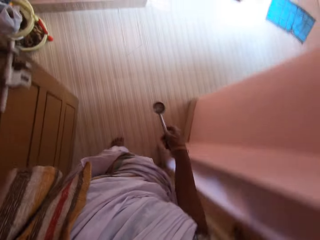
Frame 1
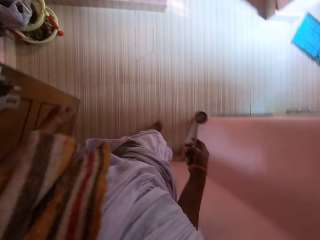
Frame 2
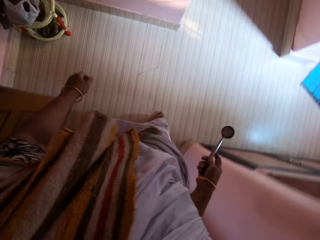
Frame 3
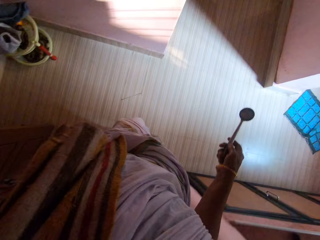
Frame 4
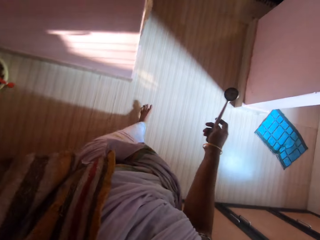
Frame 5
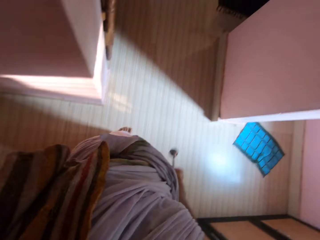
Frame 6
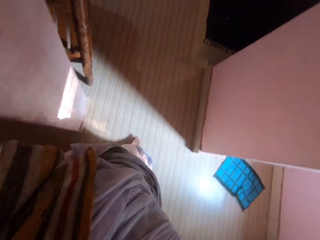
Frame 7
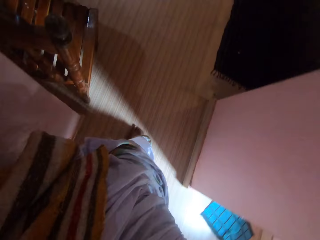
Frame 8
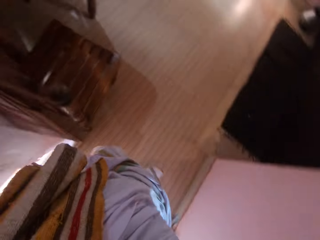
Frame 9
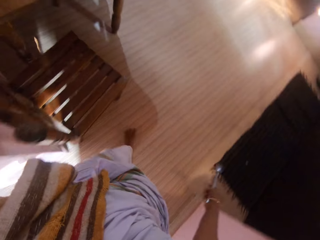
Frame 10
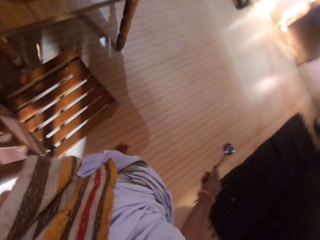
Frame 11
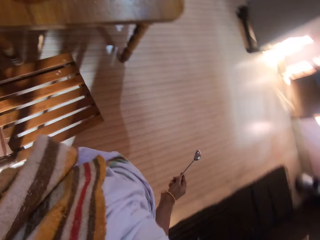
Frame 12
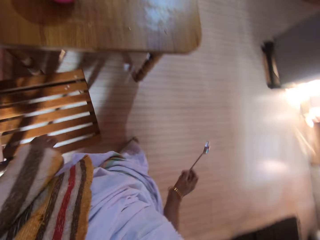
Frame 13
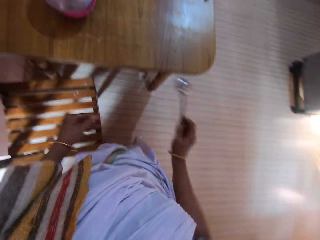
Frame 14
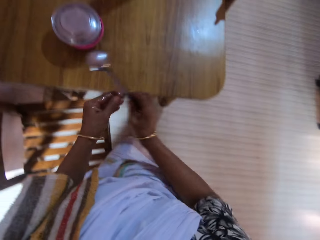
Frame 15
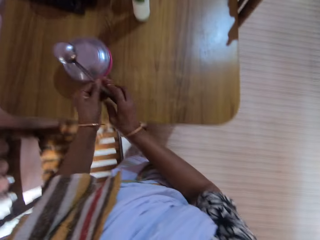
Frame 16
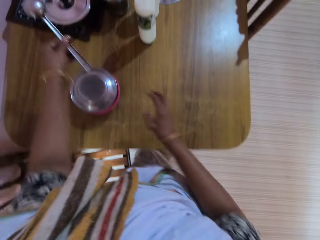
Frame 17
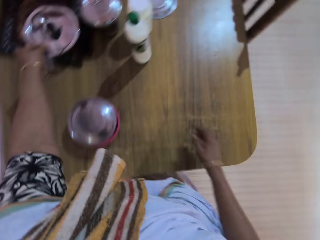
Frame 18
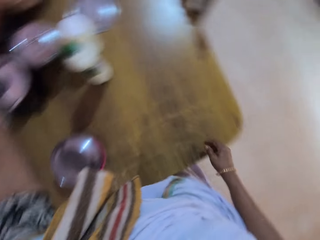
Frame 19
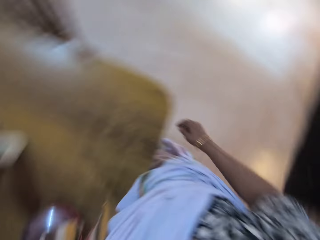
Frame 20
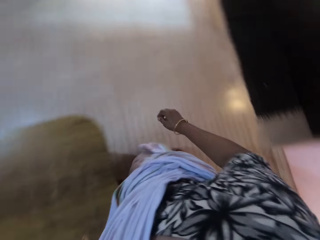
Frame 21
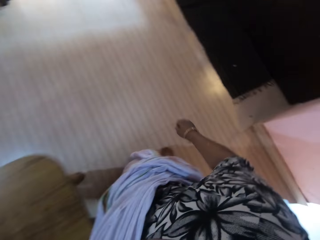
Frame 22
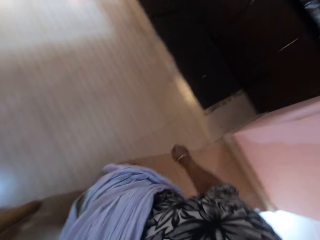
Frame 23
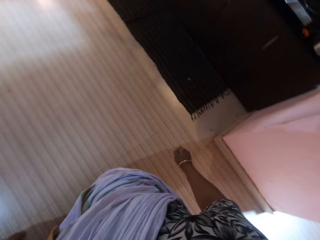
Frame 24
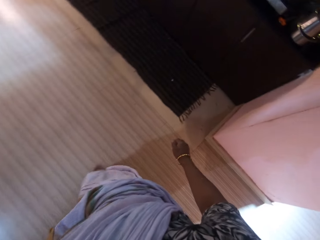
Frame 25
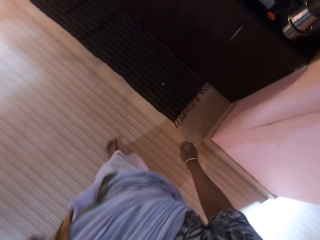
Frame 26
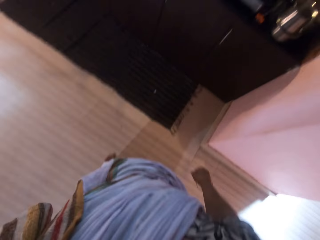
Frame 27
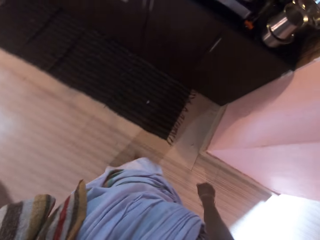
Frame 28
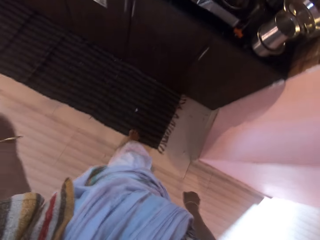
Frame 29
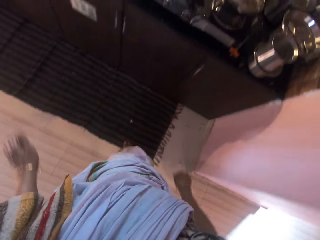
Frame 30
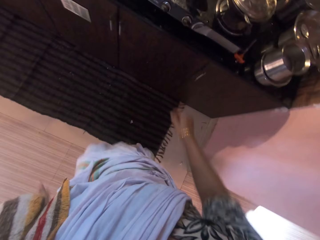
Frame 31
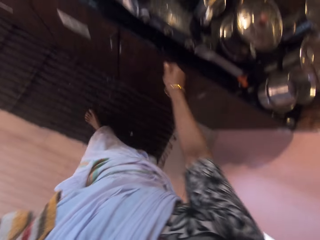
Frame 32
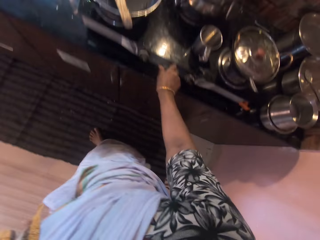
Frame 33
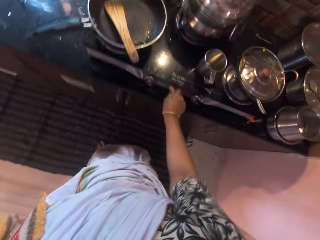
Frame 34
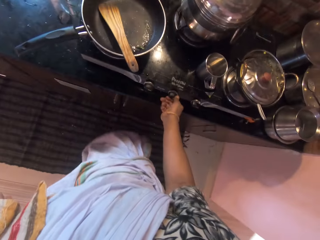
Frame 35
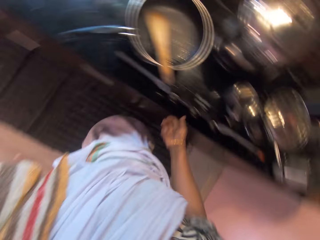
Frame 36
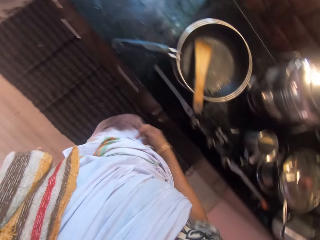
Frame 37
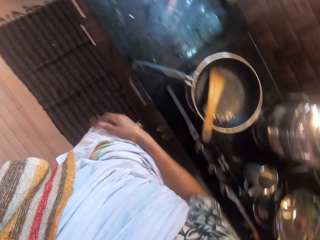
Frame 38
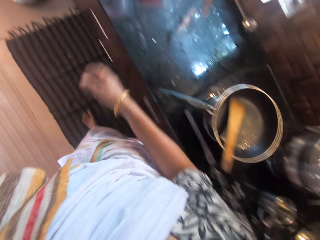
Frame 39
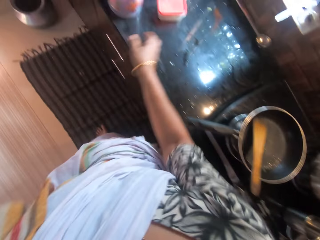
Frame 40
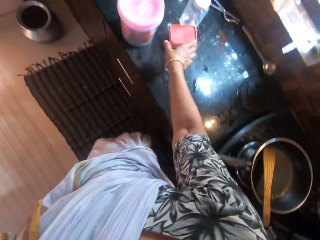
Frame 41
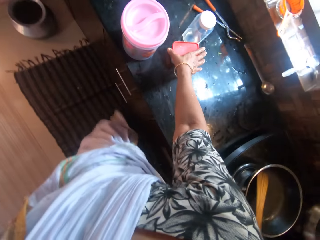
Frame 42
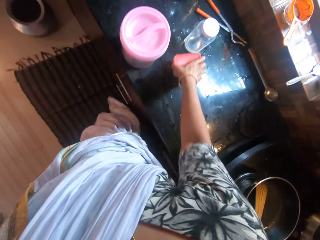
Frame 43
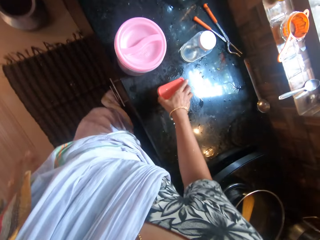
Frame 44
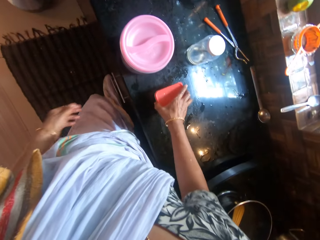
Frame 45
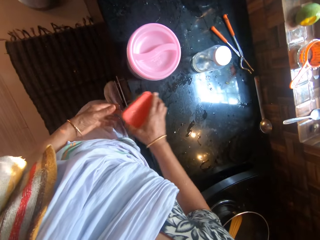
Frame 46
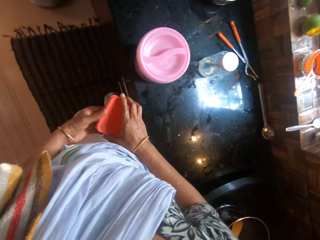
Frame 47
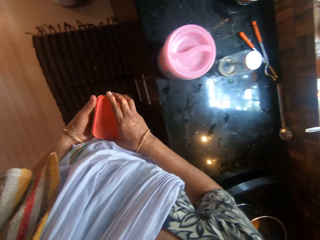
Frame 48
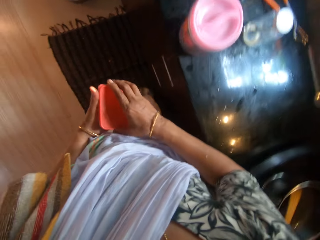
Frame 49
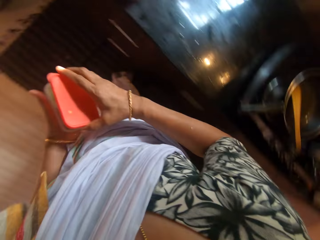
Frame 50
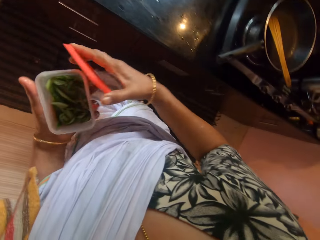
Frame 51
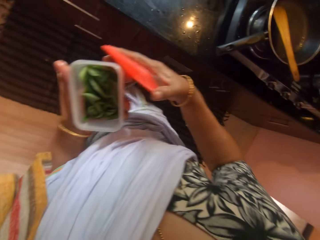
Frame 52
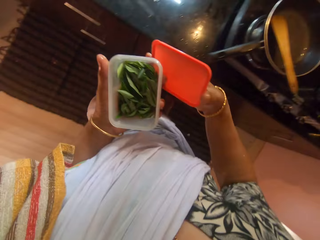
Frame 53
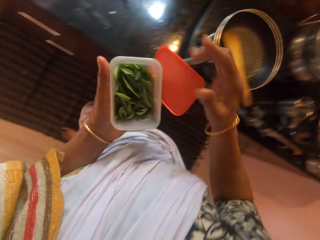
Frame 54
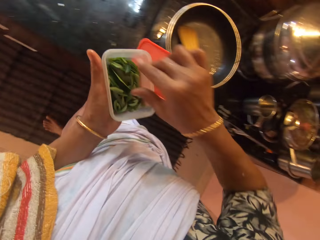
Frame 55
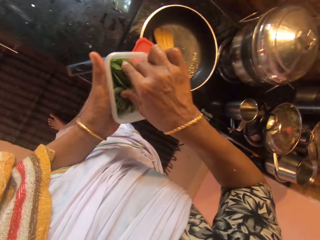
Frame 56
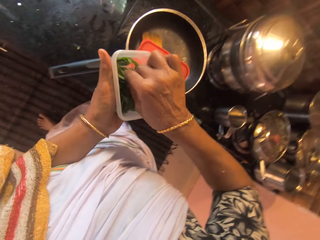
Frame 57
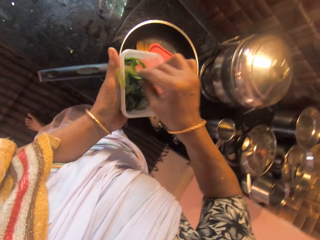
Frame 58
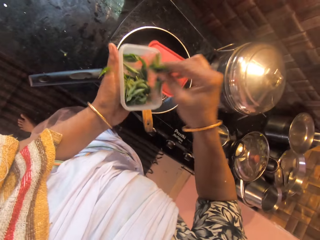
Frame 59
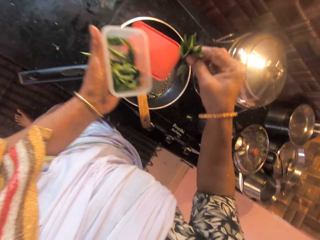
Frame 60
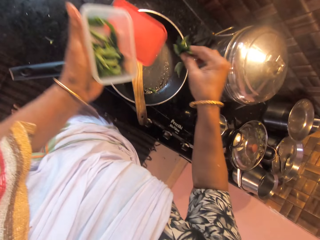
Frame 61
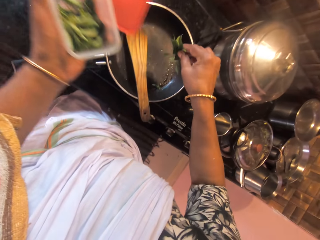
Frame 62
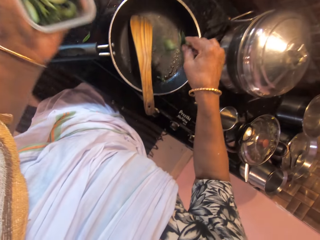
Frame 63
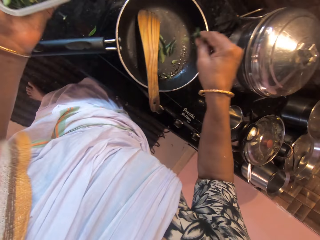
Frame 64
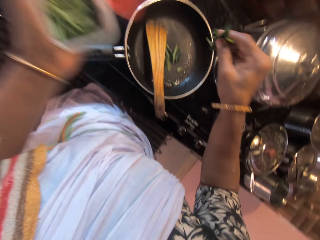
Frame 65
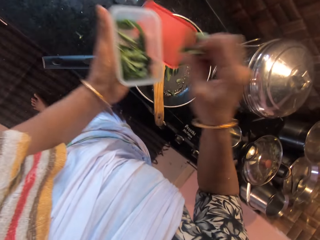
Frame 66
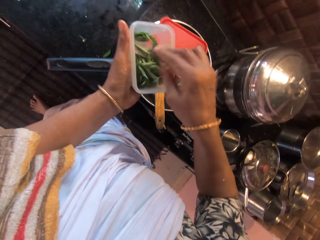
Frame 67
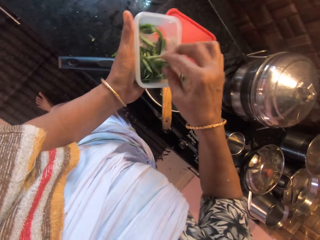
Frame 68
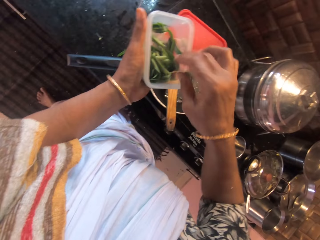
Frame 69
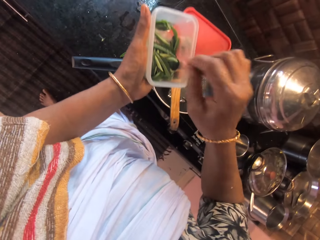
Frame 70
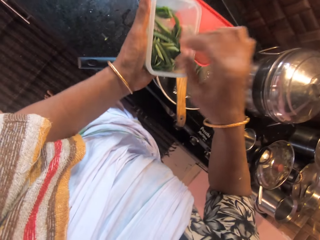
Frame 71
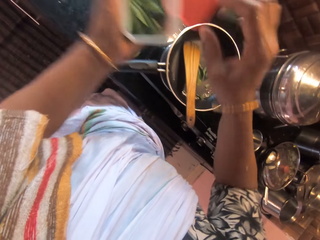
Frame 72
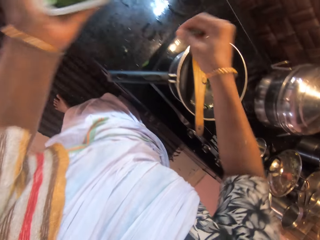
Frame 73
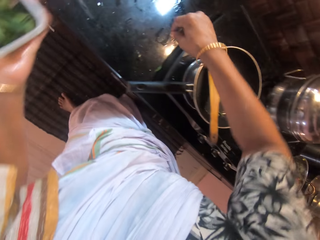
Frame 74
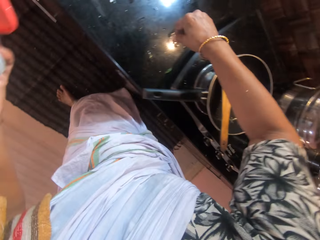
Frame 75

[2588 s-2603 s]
The camera wearer passes the spoon from her right hand to her left hand. She drops the spoon in her left hand on a plate on the dining table. She walks. She turns a knob on the cooker with her right hand. She carries the plastic from the slab with her right hand. She passes the plastic from her right hand to her left hand. She opens the lid on the plastic with her right hand. She passes the lid from her right hand to her left hand. She picks bay leaves from the plastic in her left hand with her right hand. She sprinkles the bay leaves in her right hand into the frying pan on the cooker. She drops the bay leaves in her right hand into the plastic in her left hand.

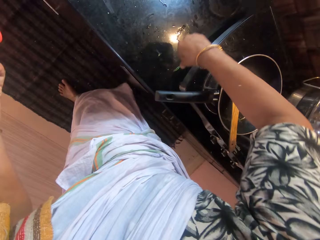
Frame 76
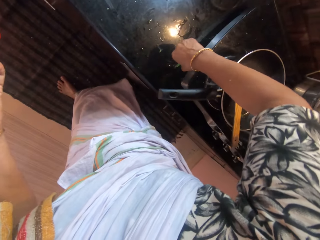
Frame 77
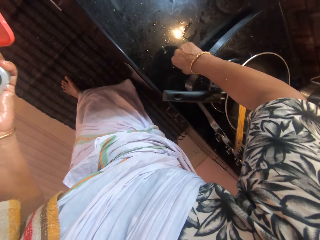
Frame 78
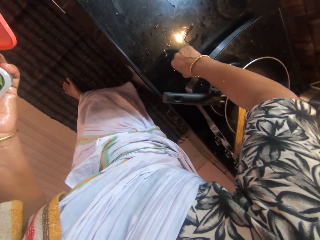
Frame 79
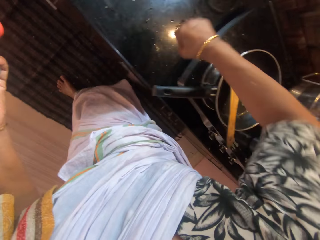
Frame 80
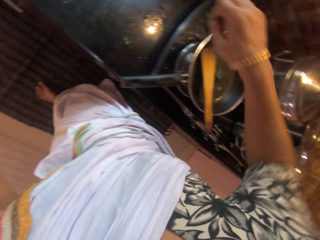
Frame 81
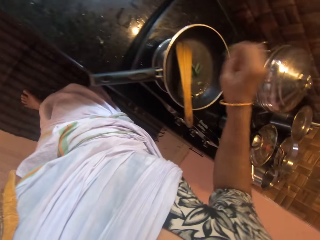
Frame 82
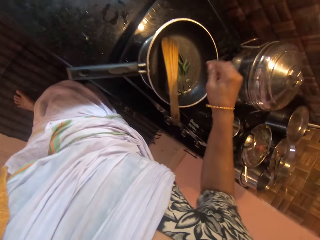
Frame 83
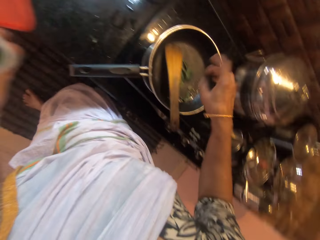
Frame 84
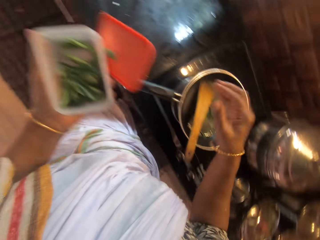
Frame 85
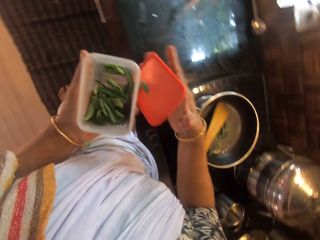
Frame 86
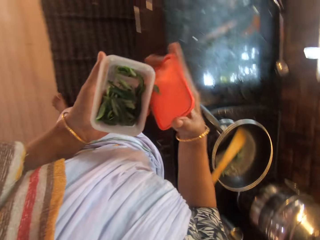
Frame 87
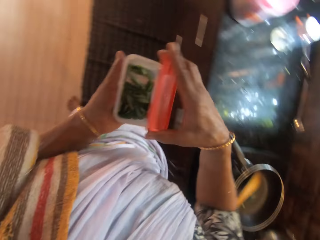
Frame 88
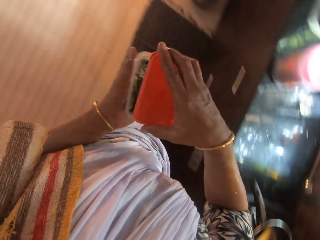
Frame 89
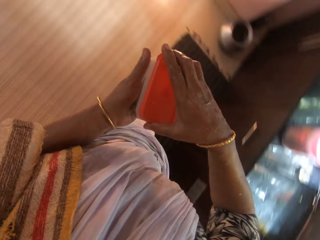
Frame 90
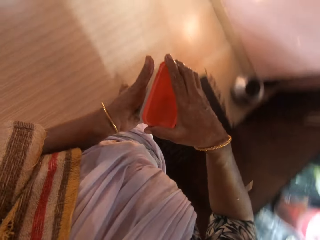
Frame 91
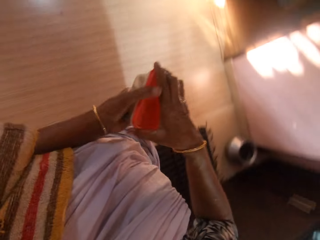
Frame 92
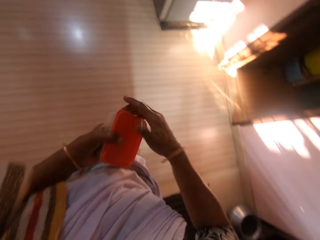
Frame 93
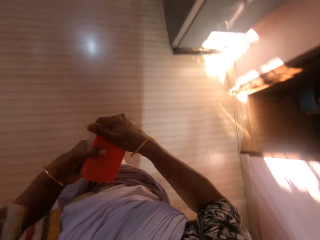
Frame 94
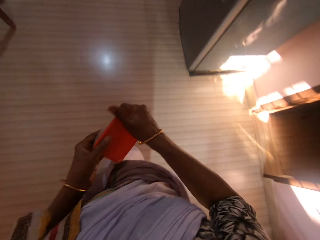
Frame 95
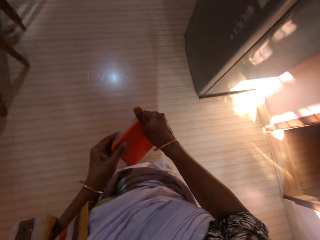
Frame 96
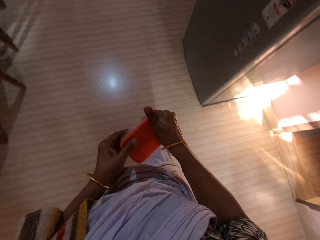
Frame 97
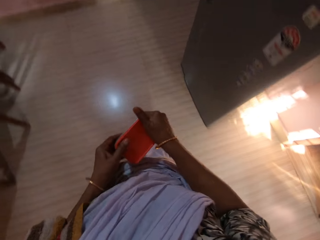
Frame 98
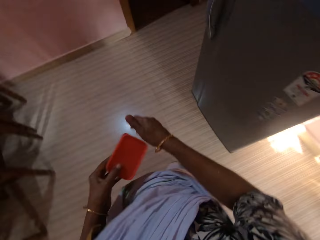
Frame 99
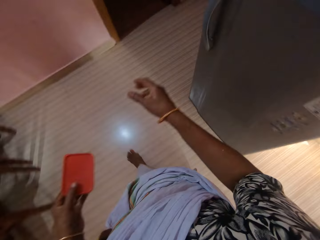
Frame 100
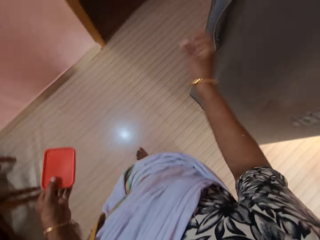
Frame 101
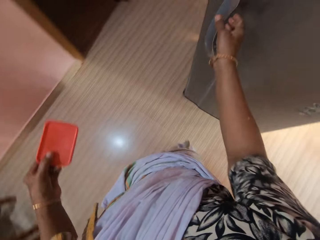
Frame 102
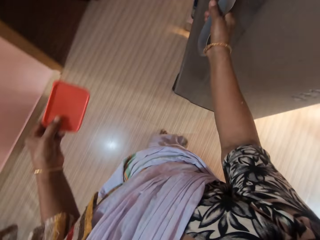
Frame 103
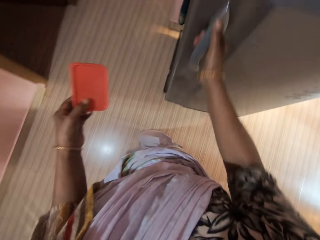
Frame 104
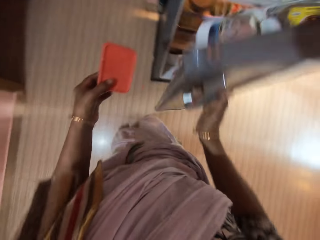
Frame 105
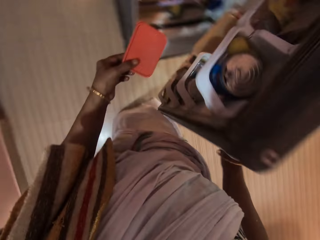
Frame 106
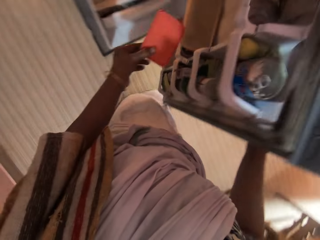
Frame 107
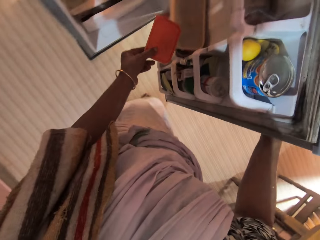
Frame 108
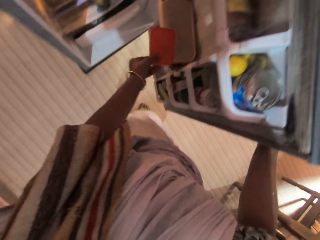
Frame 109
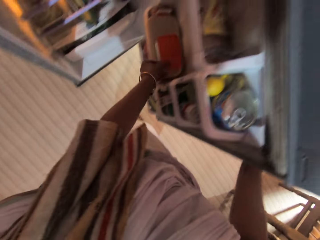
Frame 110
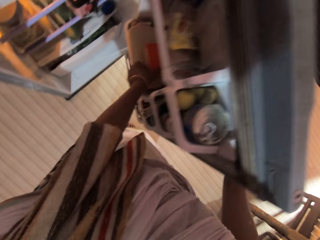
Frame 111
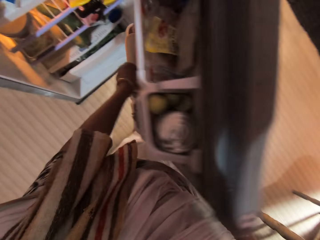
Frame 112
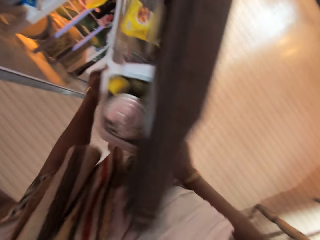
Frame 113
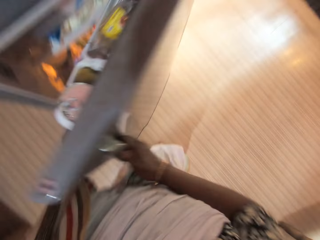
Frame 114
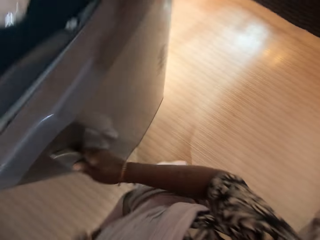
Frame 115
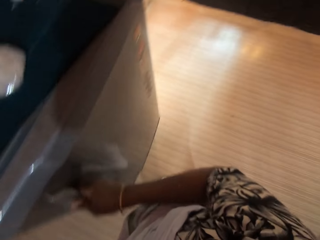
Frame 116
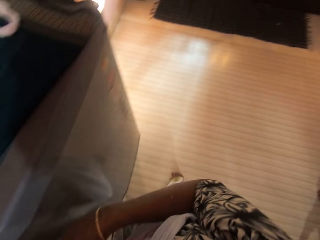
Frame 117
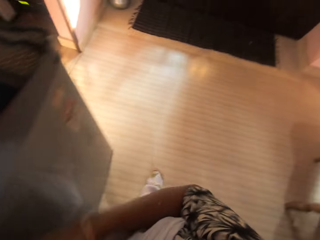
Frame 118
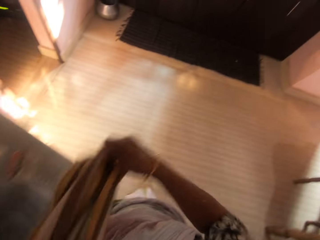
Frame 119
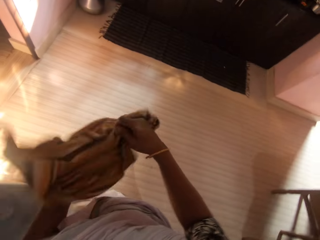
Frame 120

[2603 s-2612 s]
The camera wearer picks bay leaves on the slab with her right hand. She sprinkles the bay leaves in her right hand into the frying pan on the cooker. She passes the lid from her left hand to her right hand. She closes the plastic with the lid in her right hand. She closes the plastic with the lid in her hands. She walks and holds the plastic with her left hand. She holds the fridge handle. She opens the fridge with her right hand on the handle. She drops the plastic in her left hand inside the fridge. She closes the fridge with her right hand on the handle.
